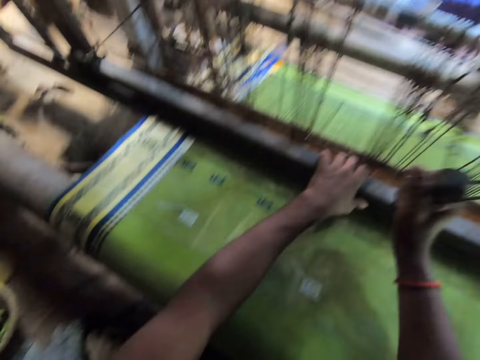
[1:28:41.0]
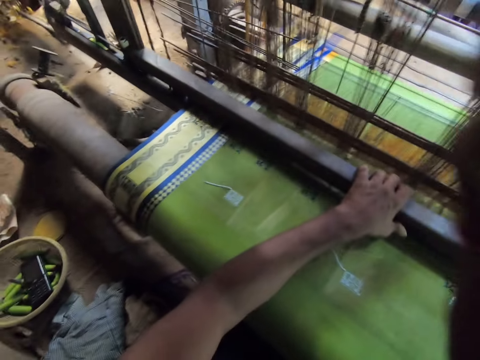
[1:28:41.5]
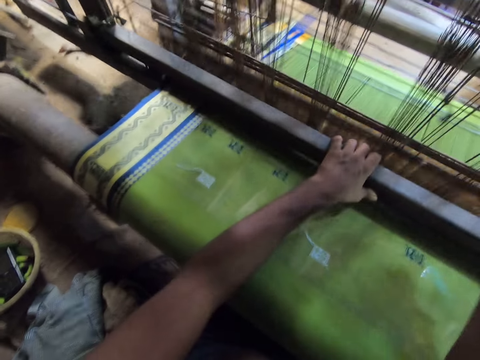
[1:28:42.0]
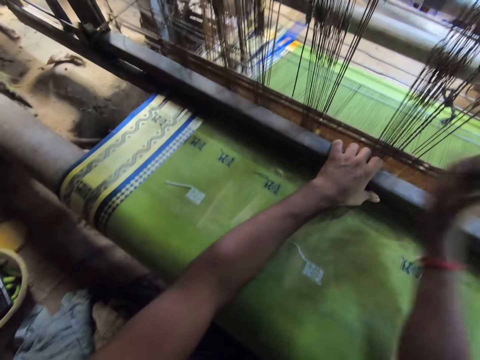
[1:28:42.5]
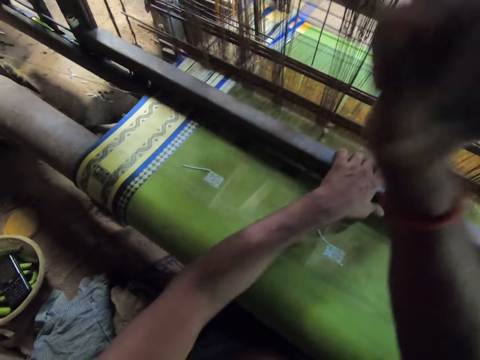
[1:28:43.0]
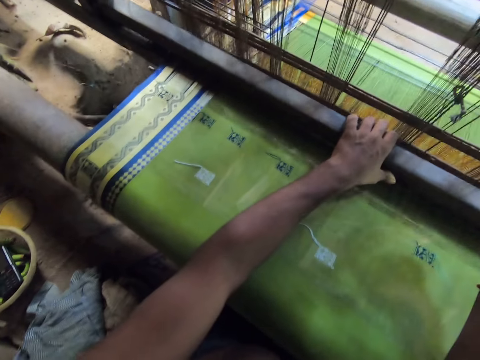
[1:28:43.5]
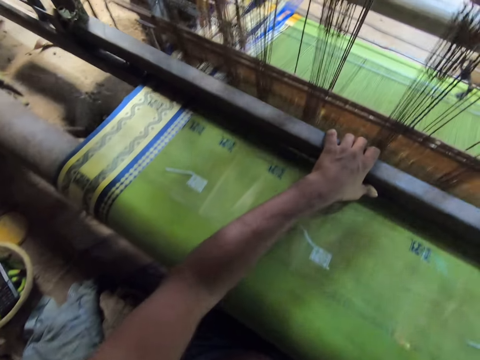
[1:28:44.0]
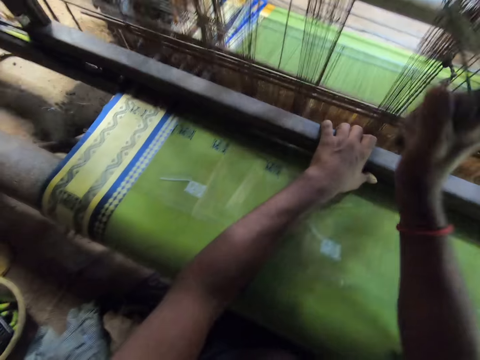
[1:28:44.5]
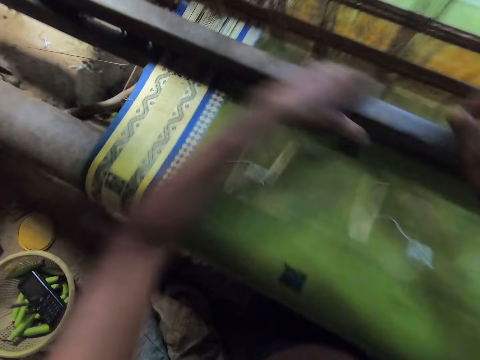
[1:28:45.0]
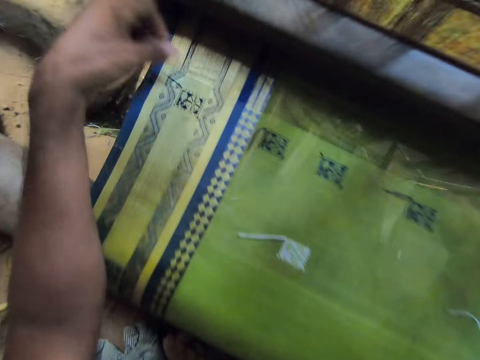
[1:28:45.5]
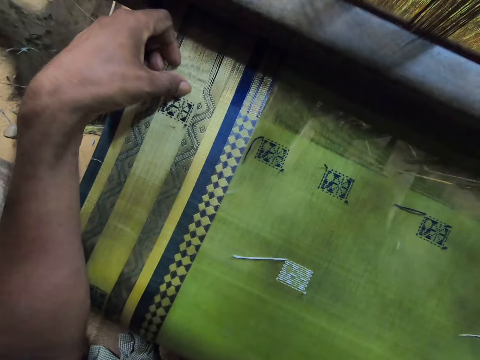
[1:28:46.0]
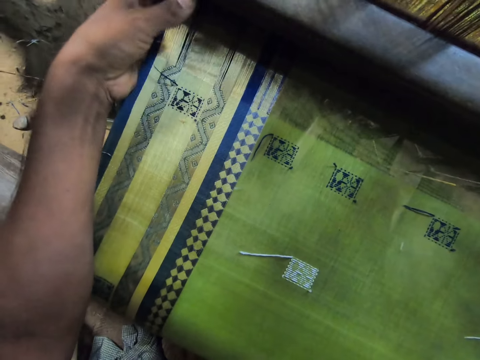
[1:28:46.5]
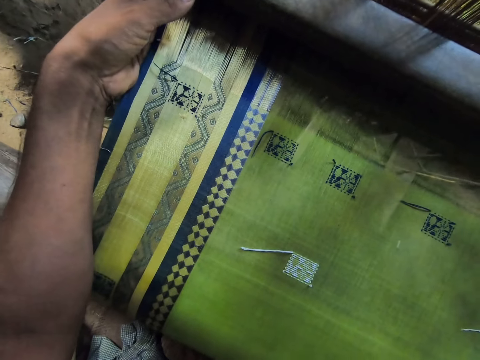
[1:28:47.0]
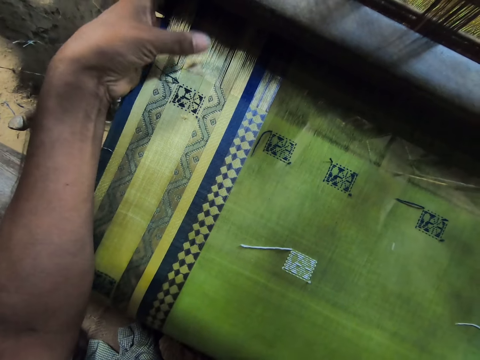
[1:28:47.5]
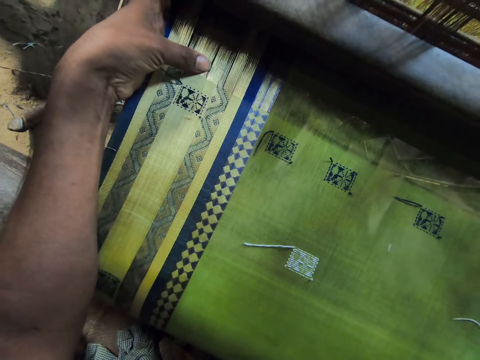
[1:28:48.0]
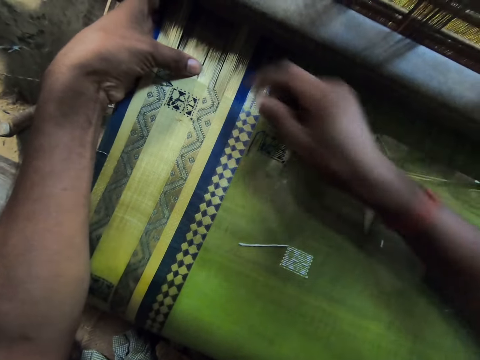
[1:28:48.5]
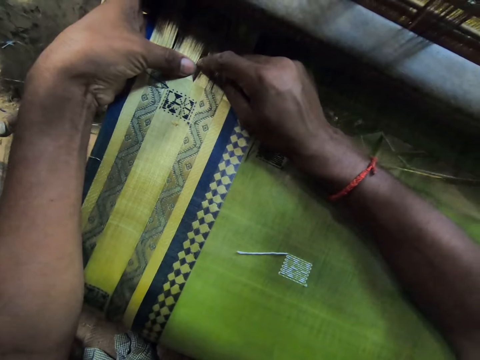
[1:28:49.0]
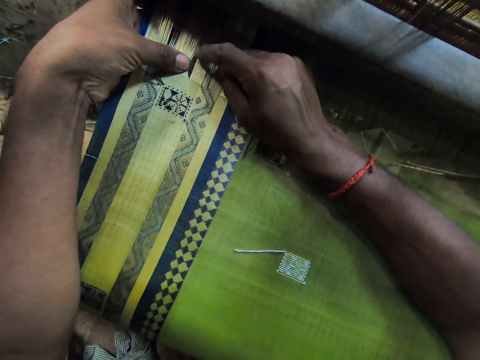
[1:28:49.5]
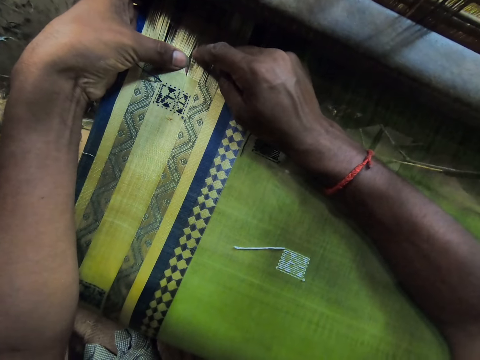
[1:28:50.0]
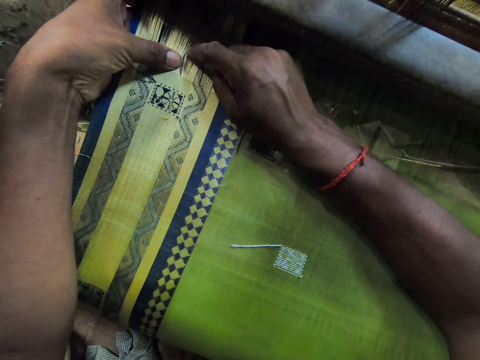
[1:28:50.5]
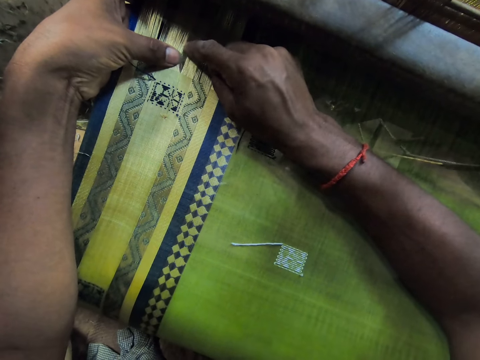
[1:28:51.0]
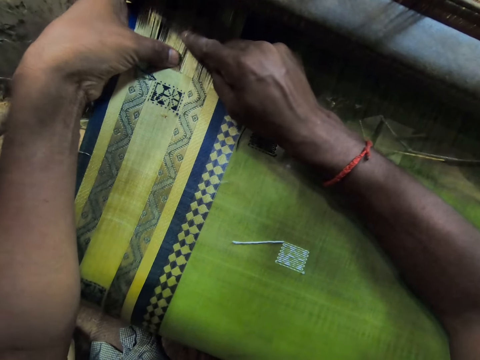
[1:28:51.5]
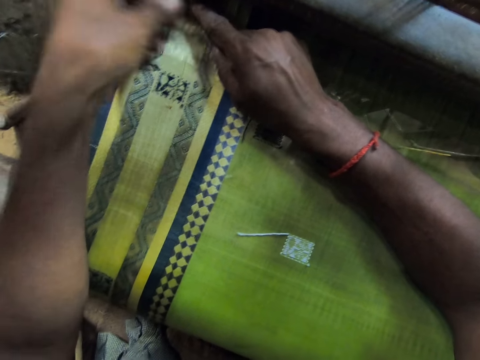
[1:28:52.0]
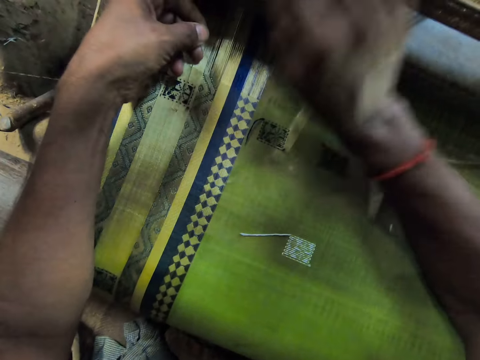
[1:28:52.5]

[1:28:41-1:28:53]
The camera wearer touches the fabric.

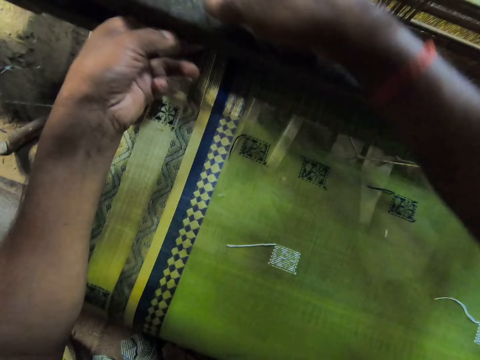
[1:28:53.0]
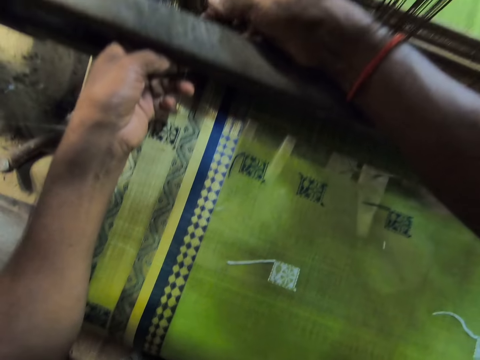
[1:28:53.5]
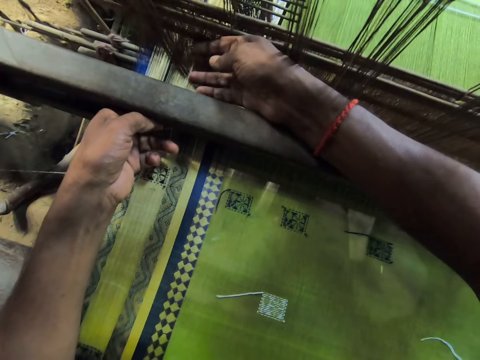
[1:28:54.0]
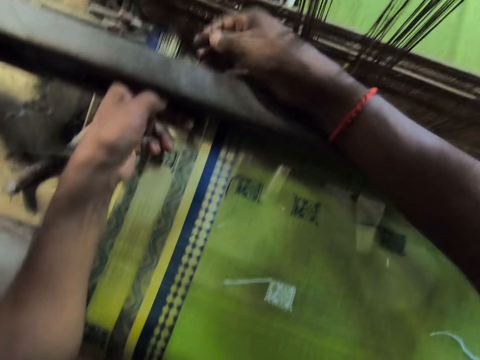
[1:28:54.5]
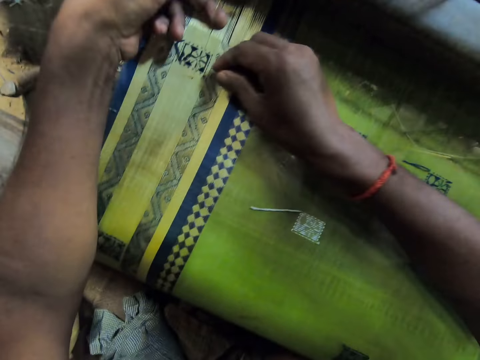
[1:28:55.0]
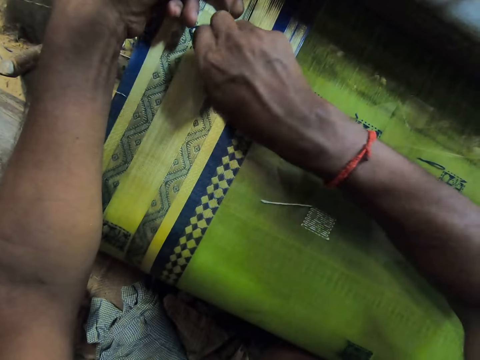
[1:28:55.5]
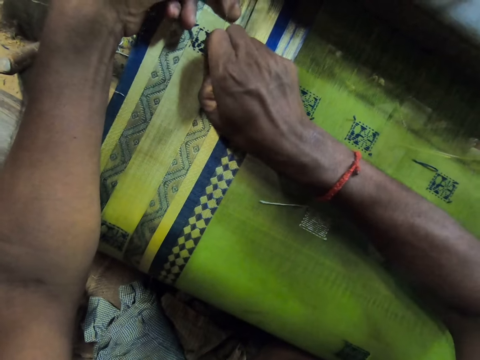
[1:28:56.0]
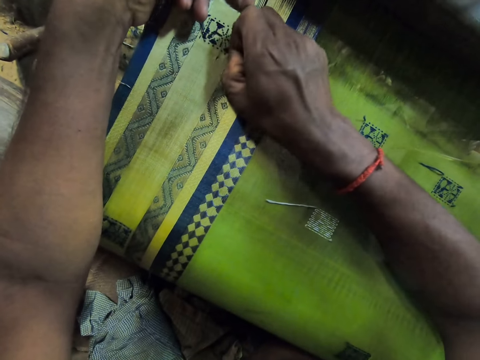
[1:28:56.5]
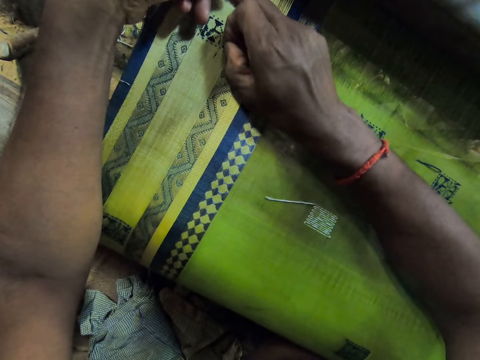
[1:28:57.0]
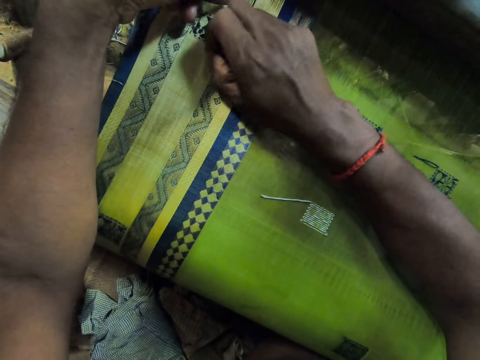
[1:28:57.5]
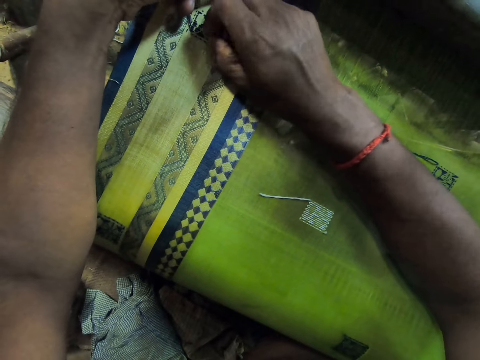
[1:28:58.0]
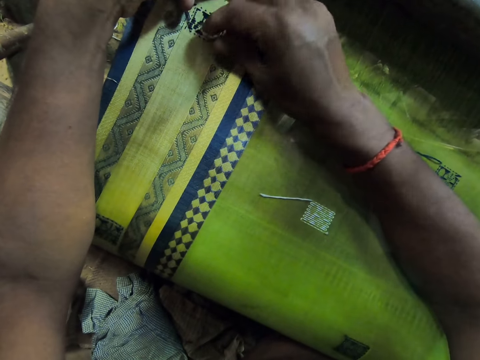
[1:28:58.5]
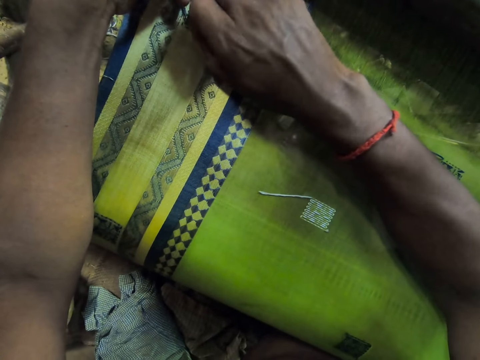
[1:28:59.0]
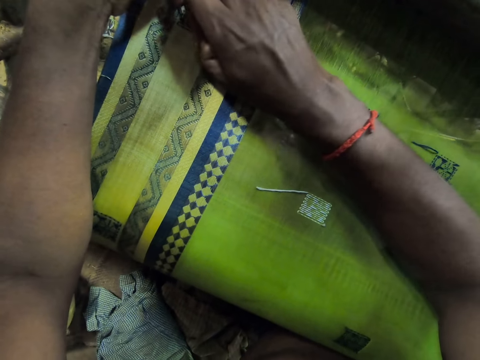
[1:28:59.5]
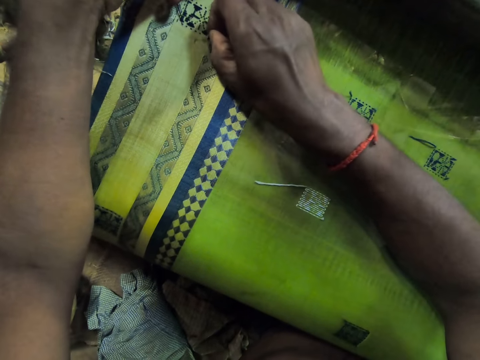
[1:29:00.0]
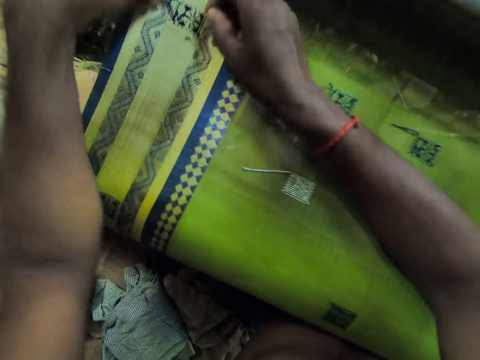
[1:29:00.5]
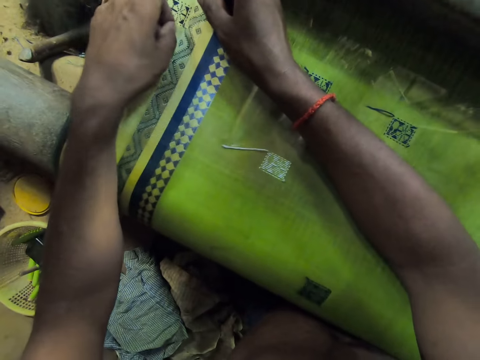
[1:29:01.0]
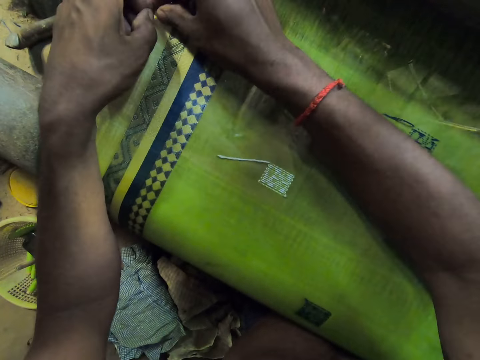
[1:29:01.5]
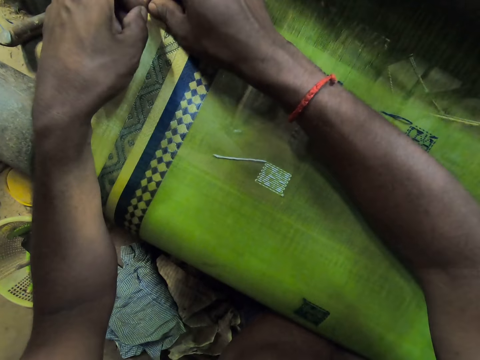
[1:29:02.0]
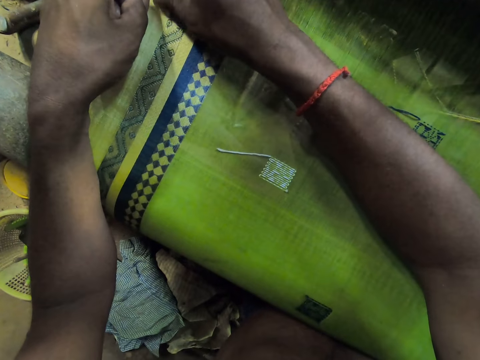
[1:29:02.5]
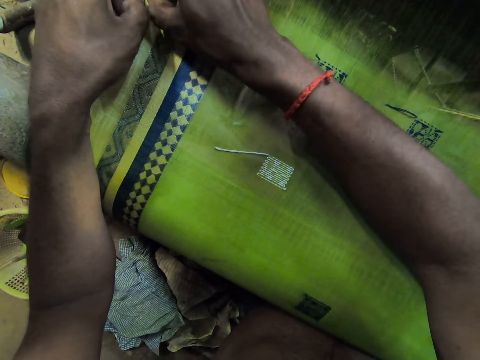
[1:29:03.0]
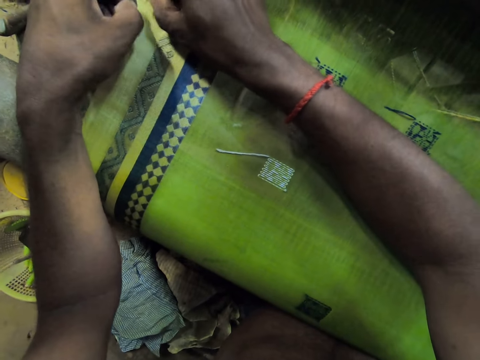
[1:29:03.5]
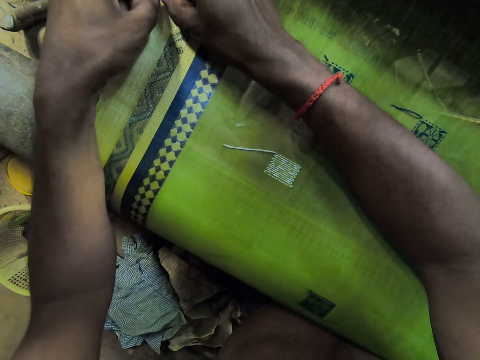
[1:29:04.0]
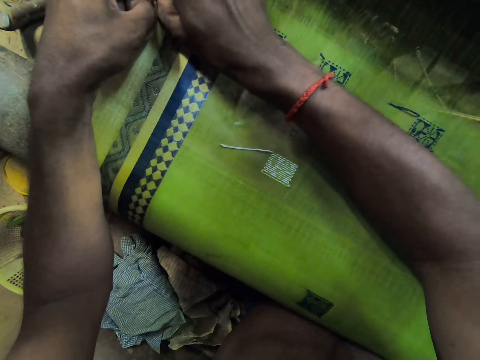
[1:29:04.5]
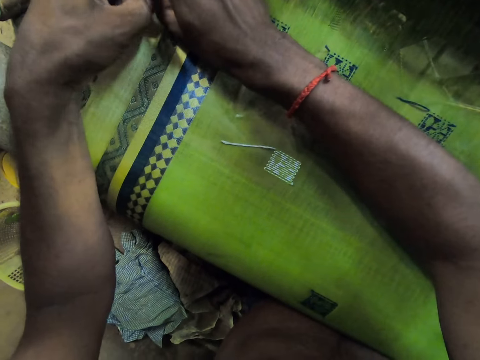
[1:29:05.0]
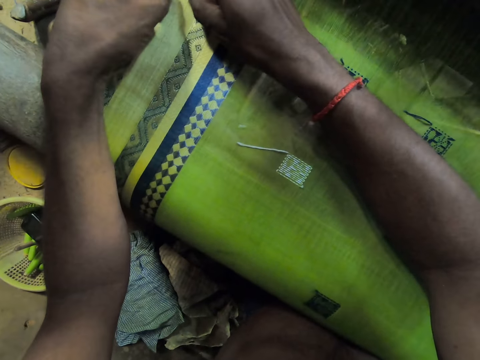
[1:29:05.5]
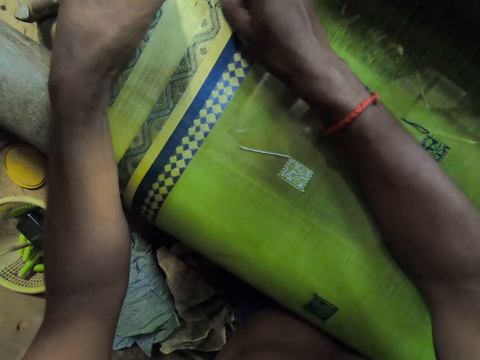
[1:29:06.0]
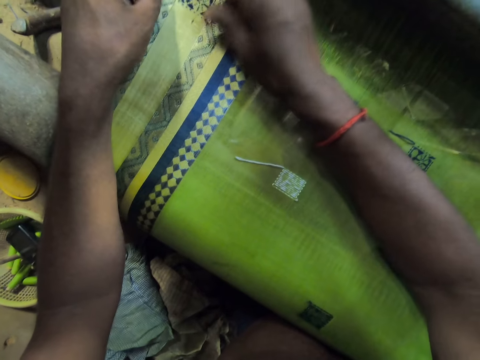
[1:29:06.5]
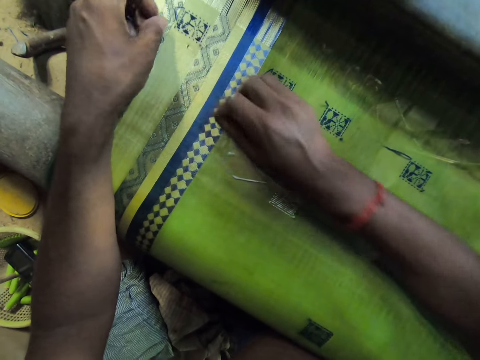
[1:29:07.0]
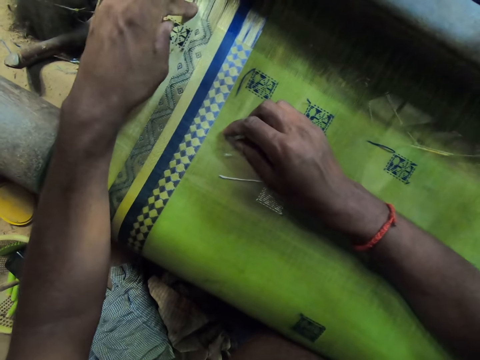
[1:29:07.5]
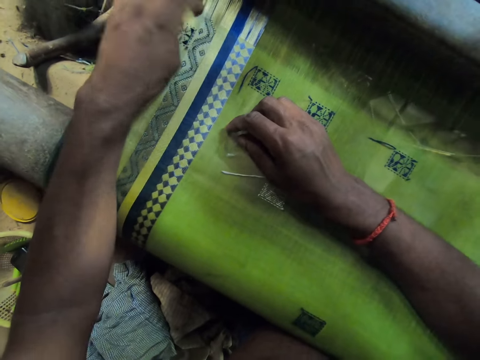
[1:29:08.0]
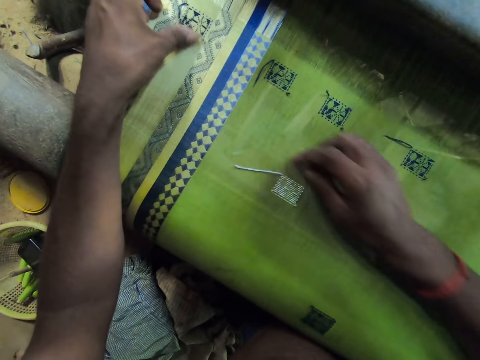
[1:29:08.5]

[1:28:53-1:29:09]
The camera wearer touches the thread on the fabric. They touch the fabric.
